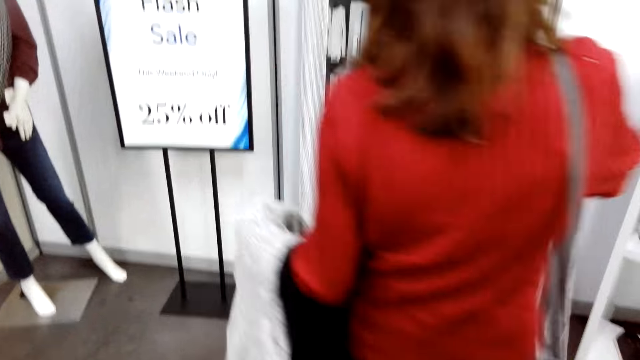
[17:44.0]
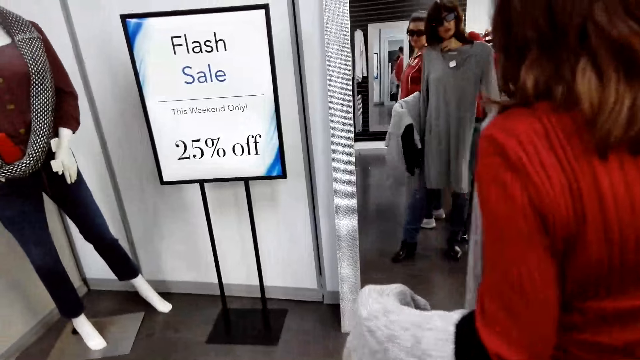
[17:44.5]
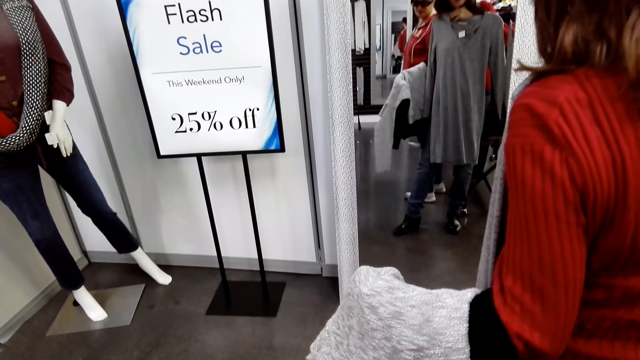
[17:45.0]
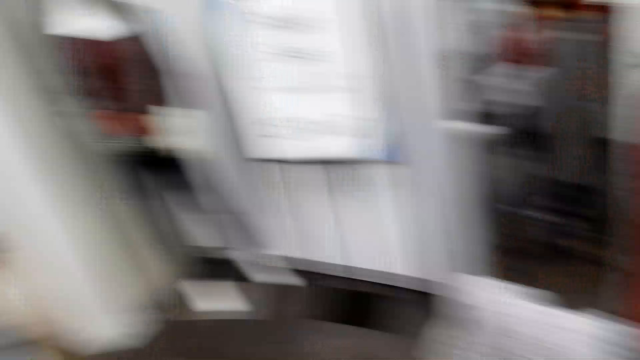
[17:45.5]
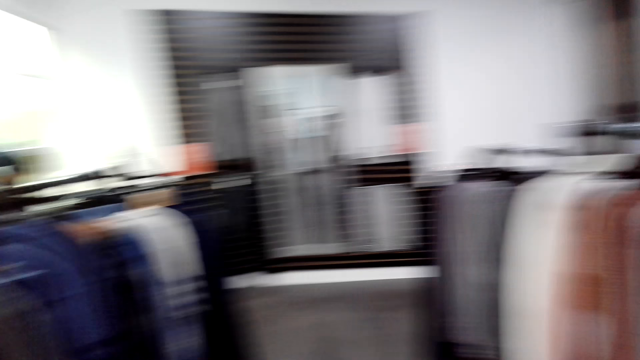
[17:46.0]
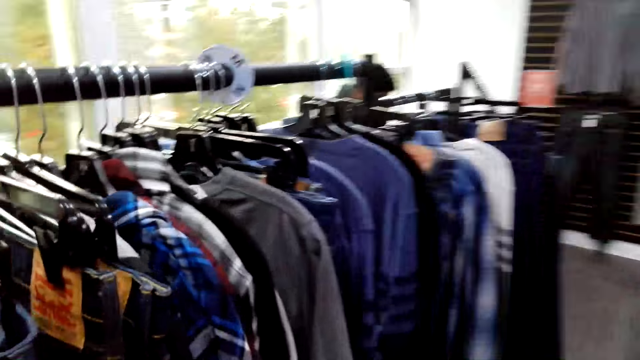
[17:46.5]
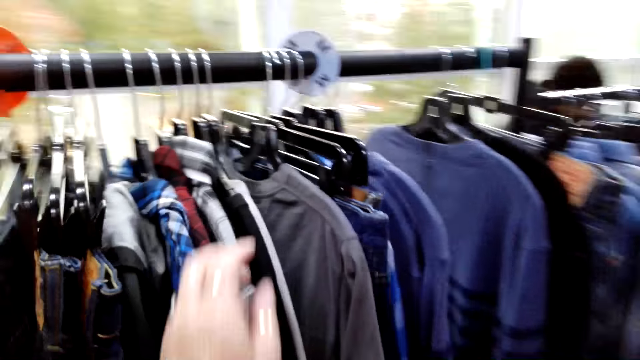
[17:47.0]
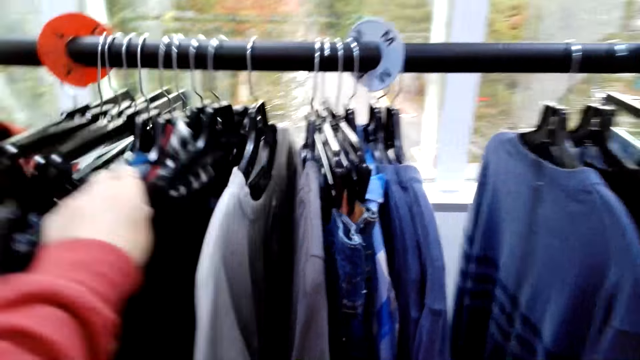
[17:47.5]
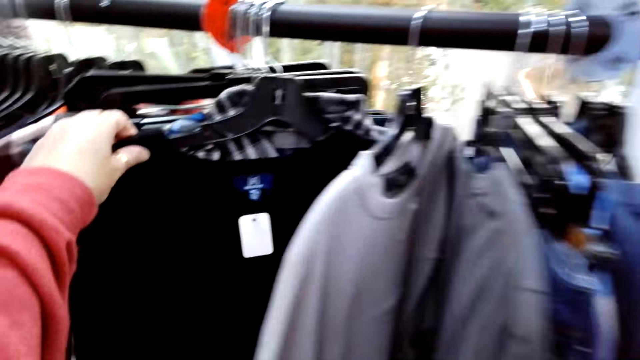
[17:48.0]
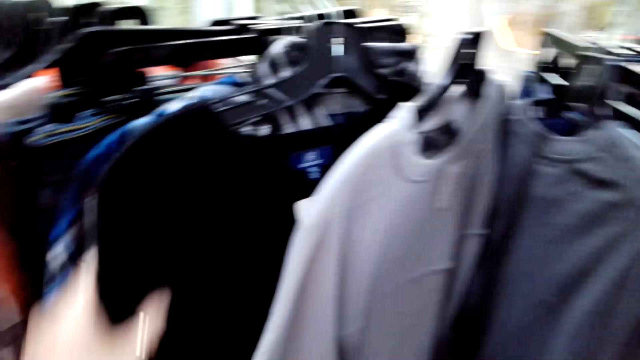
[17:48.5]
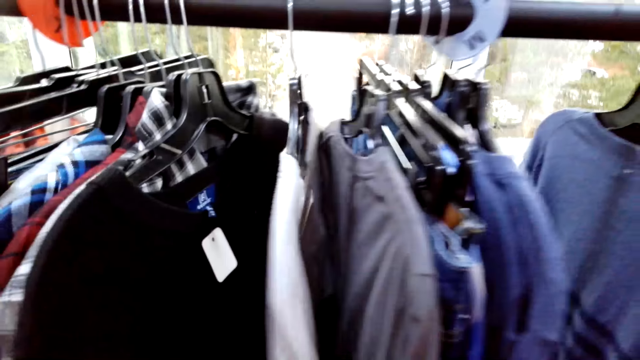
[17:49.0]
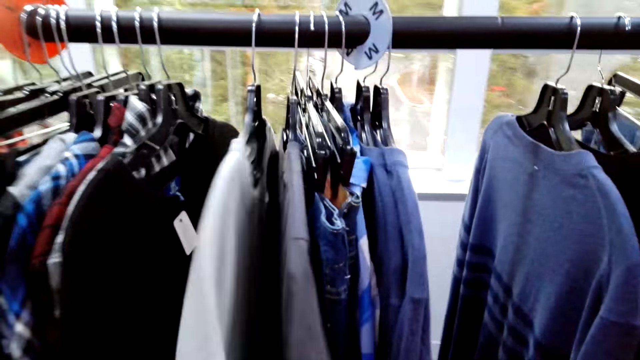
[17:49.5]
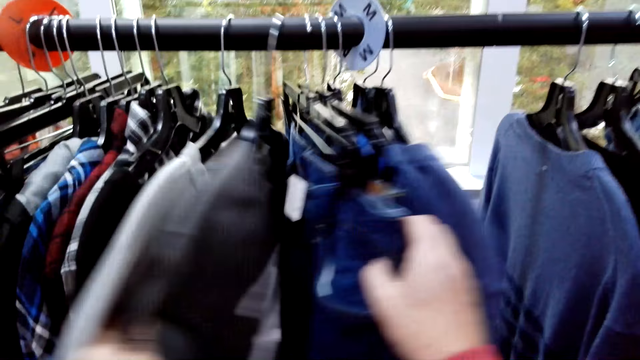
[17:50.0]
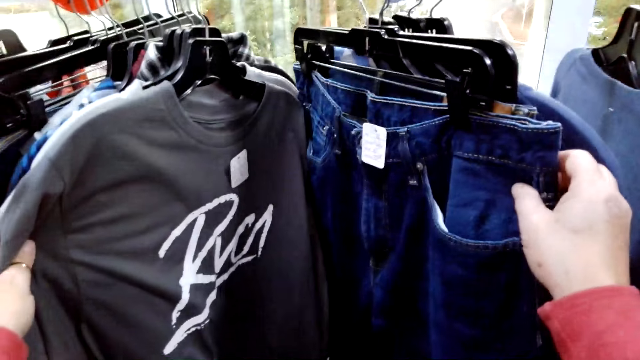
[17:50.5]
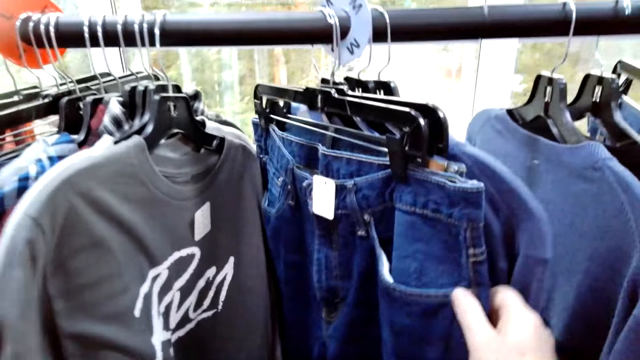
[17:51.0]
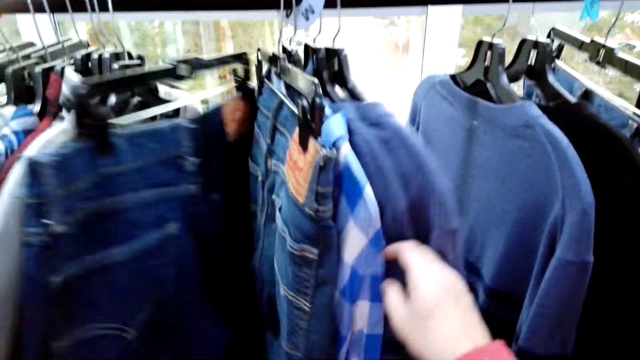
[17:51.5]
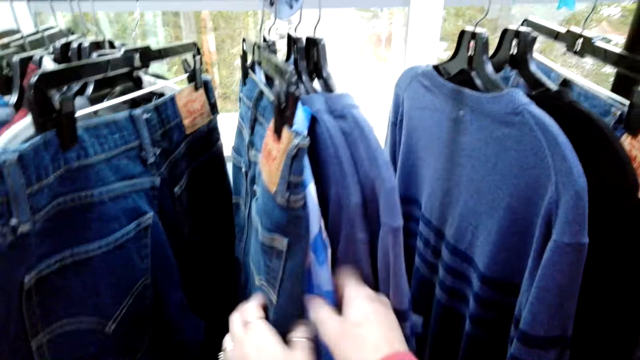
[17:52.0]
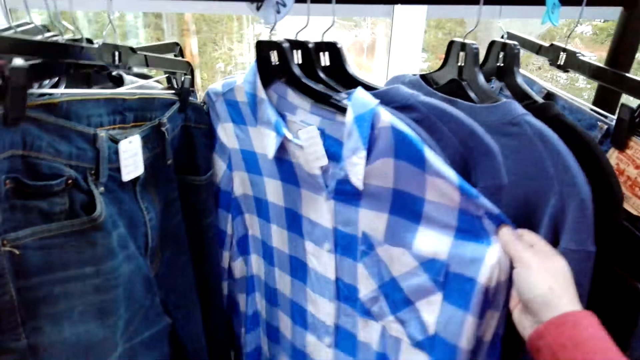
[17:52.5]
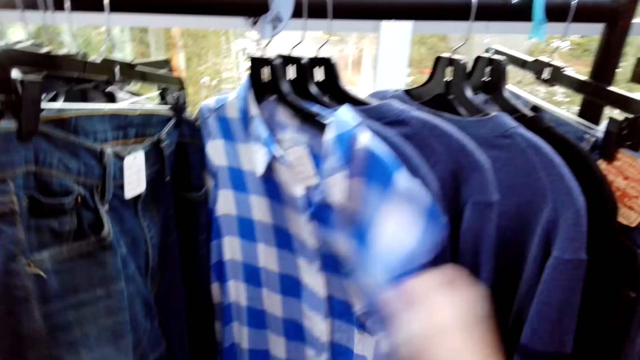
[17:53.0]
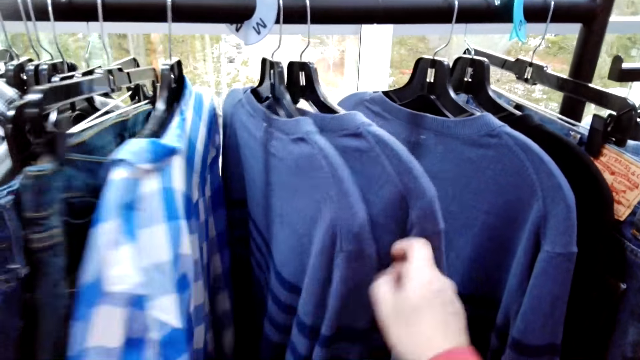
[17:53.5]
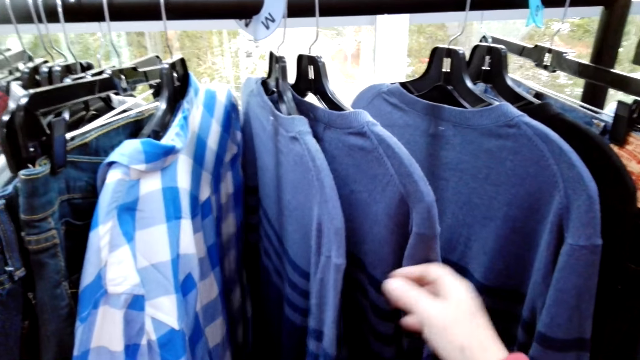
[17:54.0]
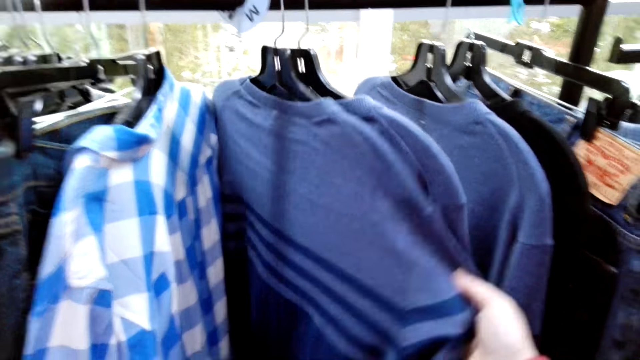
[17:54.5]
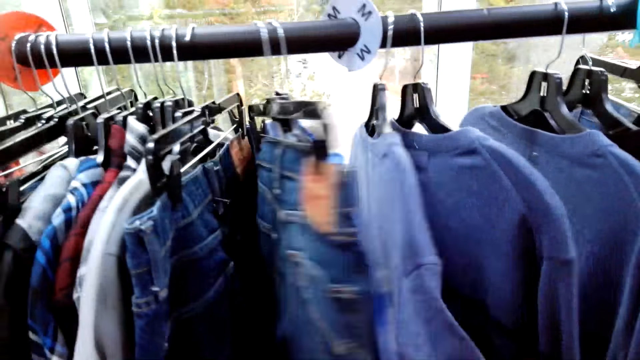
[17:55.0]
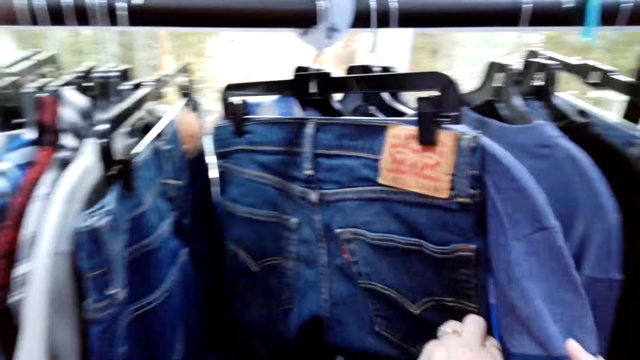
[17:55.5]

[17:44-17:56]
The woman stares at the mirror. The camera wearer walks around the shop. They stare at the clothes on the clothes stand.

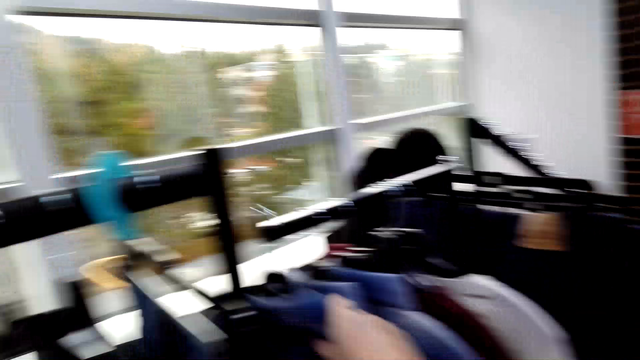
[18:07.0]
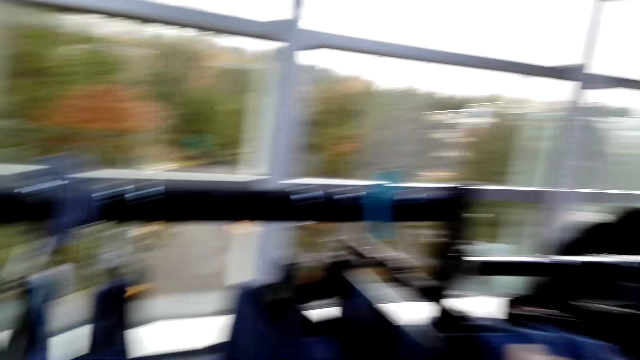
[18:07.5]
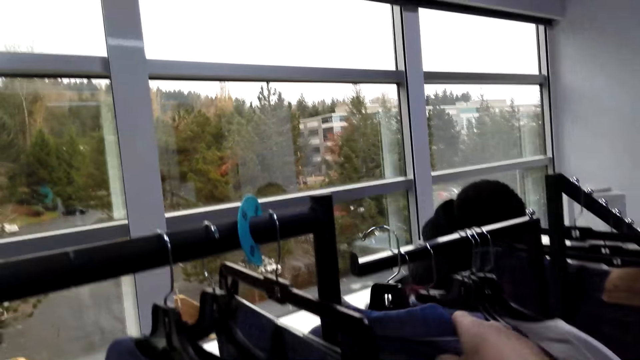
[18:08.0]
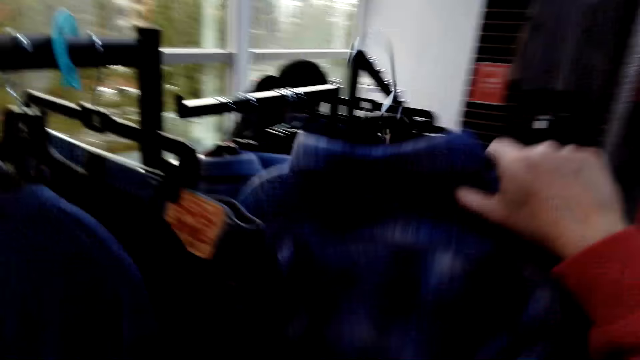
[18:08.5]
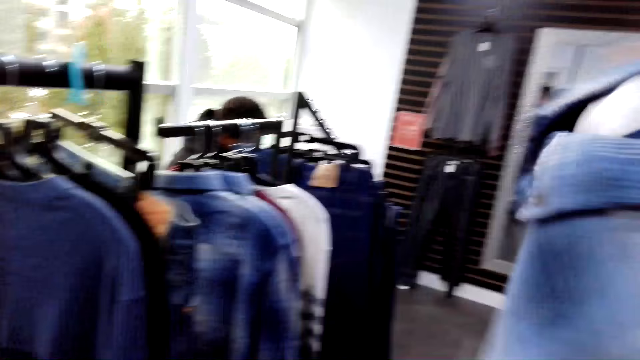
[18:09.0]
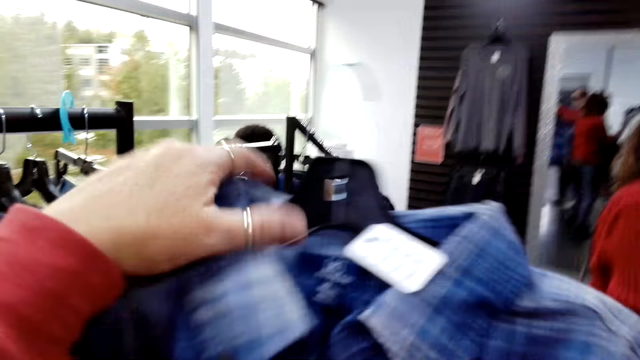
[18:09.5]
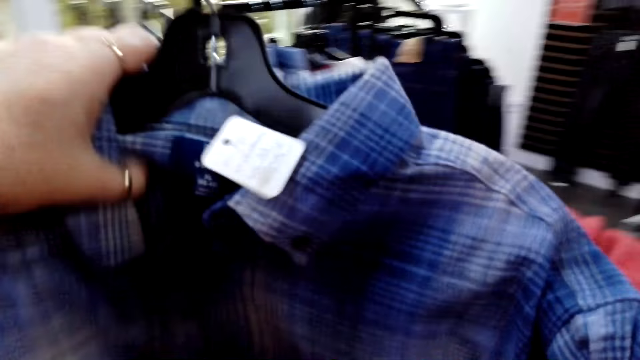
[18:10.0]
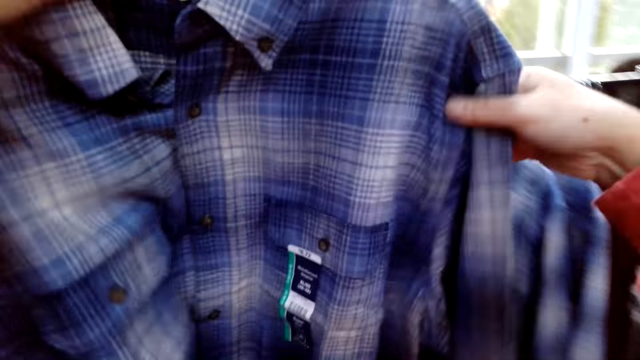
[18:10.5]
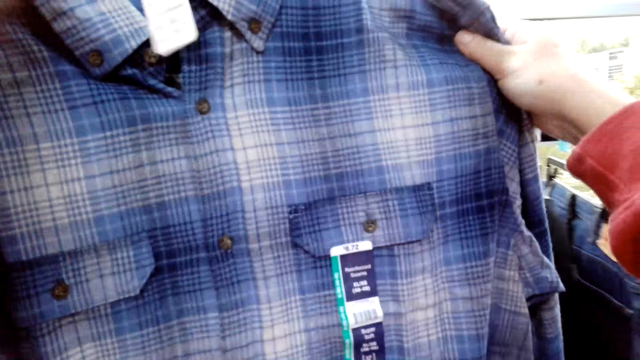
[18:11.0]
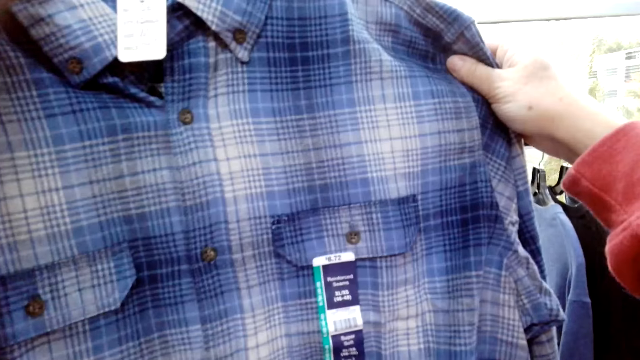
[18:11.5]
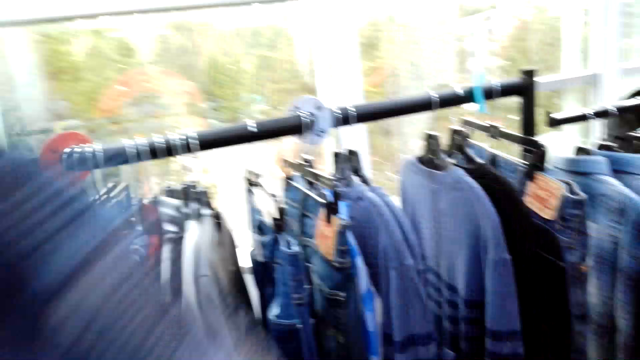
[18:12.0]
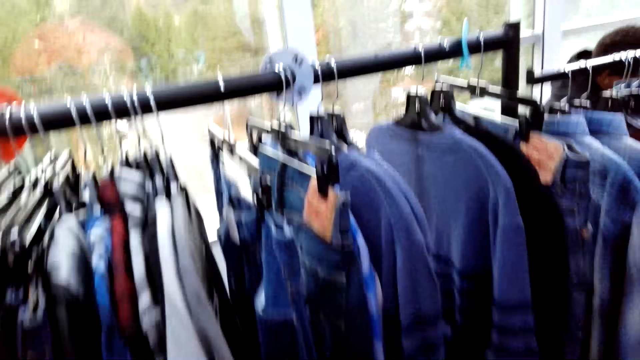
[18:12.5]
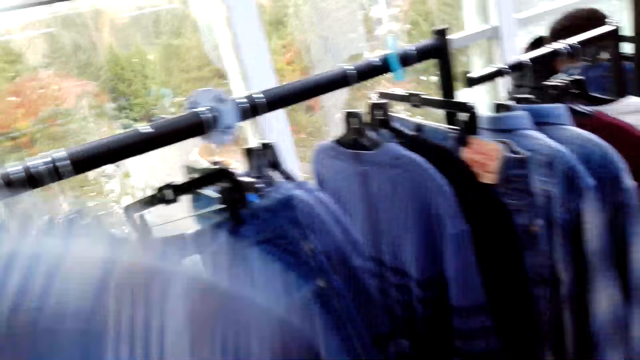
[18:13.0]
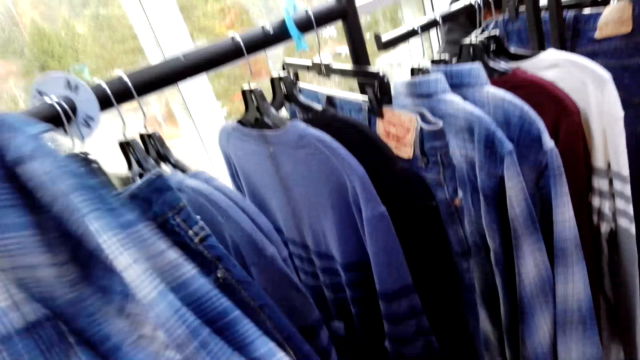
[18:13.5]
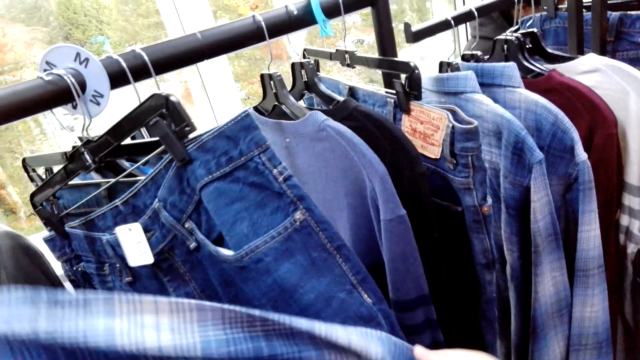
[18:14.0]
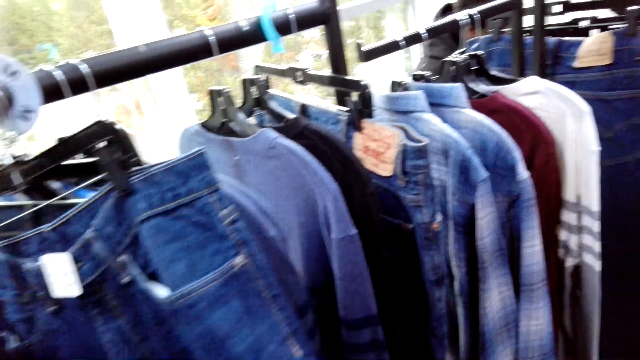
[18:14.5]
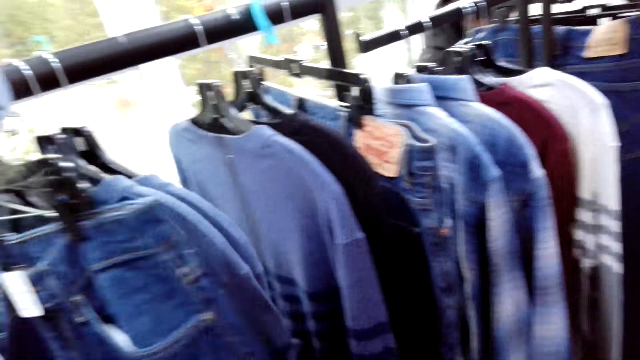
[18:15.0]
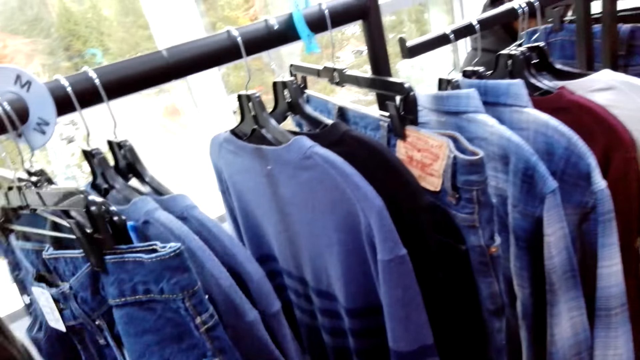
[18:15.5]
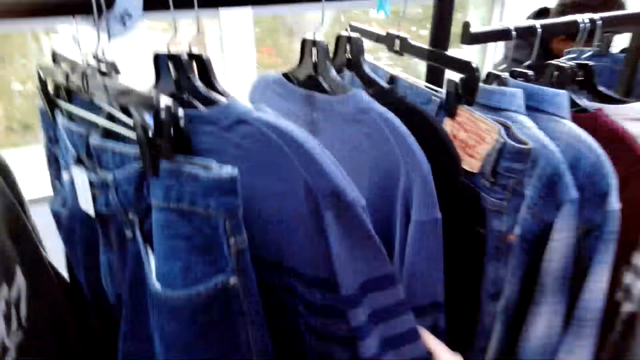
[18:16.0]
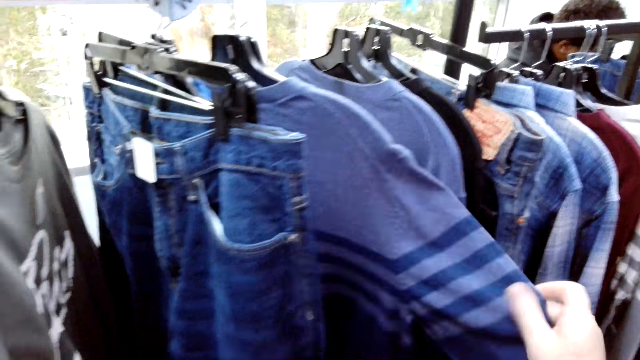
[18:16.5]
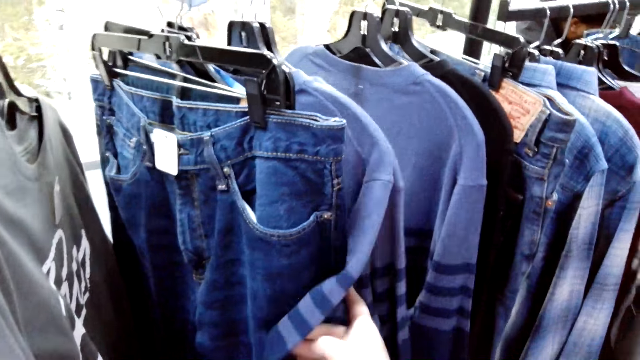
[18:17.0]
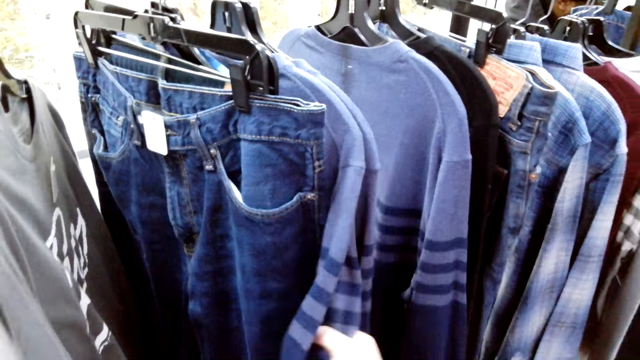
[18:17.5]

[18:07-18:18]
The camera wearer picks up a shirt from the clothes stand. They stare at the shirt on the hands. They stare at the clothes on the clothes stand.
